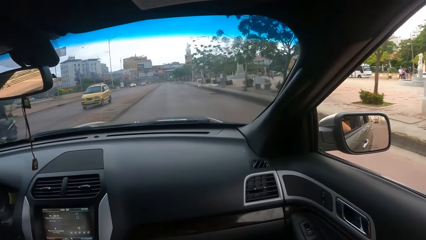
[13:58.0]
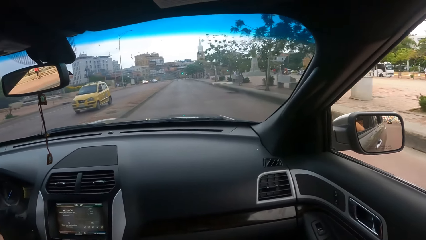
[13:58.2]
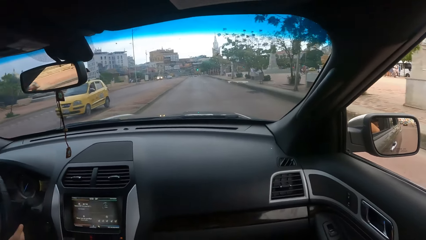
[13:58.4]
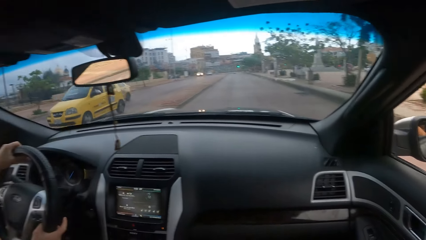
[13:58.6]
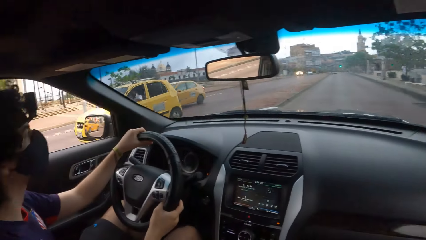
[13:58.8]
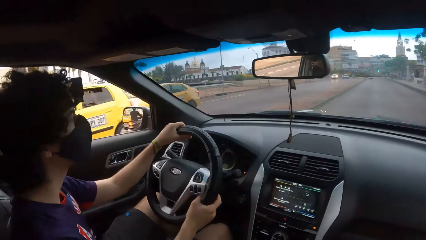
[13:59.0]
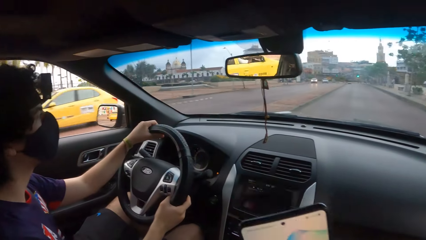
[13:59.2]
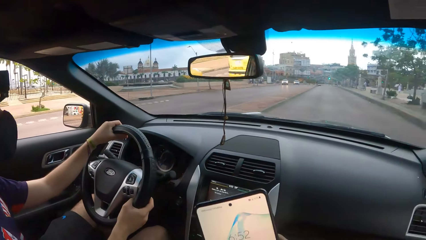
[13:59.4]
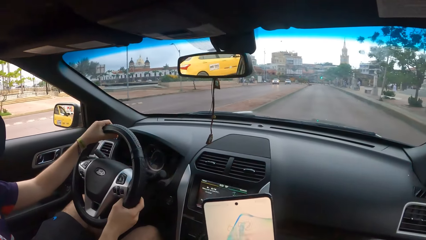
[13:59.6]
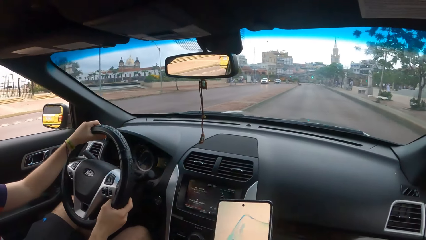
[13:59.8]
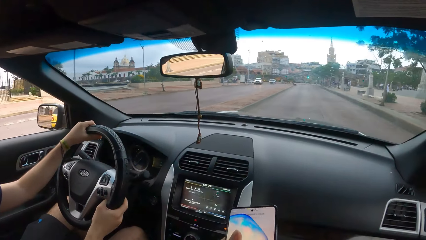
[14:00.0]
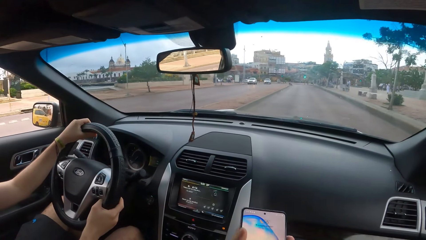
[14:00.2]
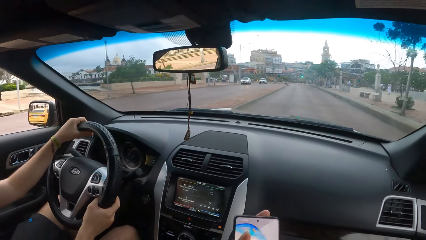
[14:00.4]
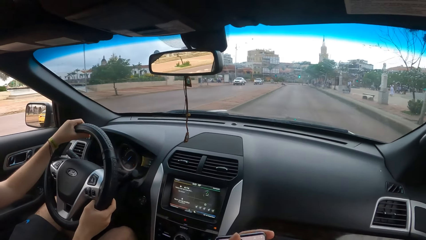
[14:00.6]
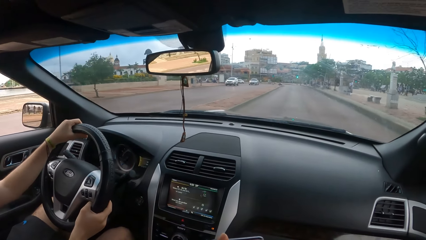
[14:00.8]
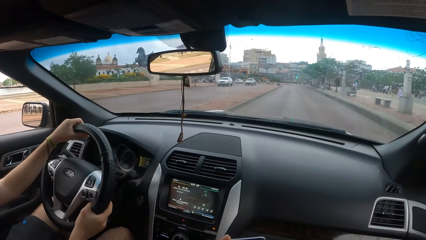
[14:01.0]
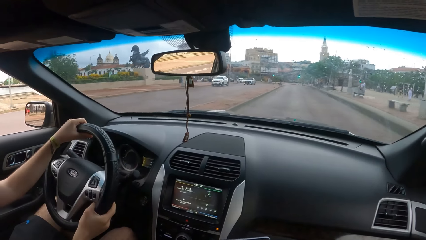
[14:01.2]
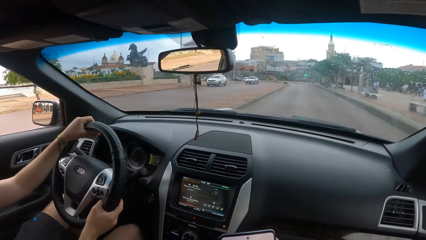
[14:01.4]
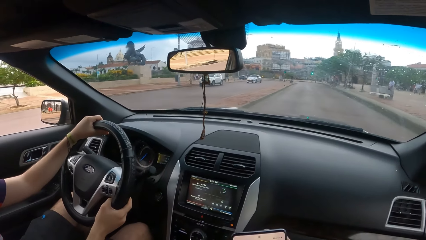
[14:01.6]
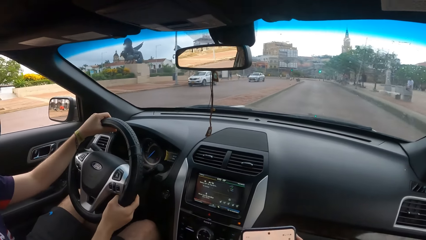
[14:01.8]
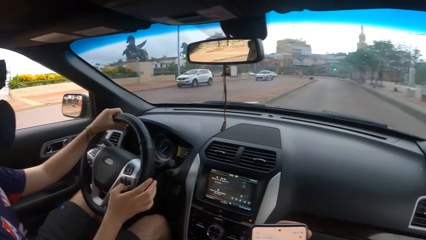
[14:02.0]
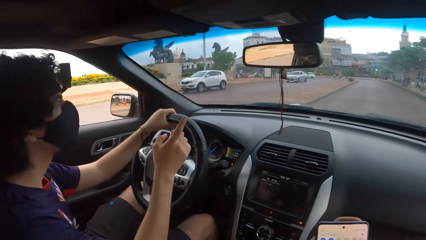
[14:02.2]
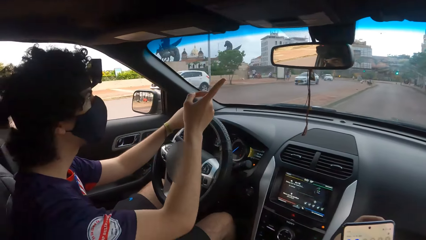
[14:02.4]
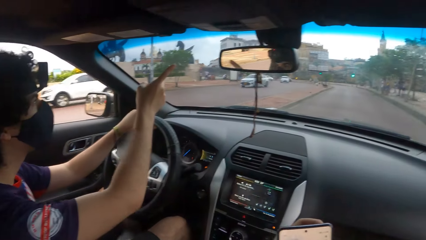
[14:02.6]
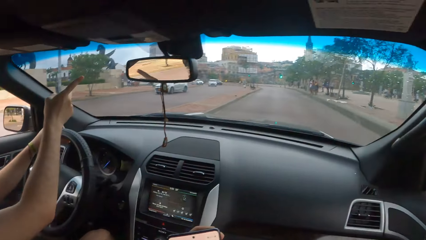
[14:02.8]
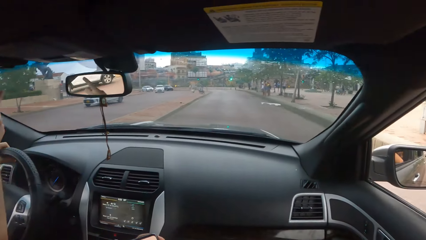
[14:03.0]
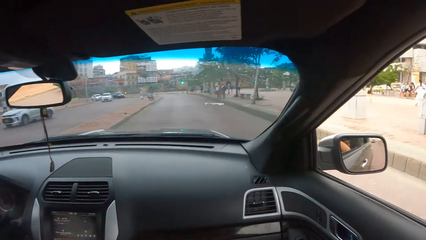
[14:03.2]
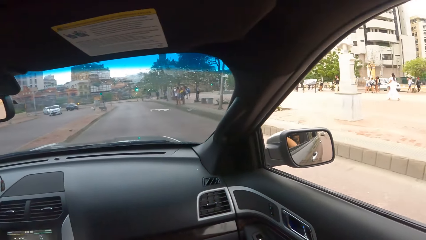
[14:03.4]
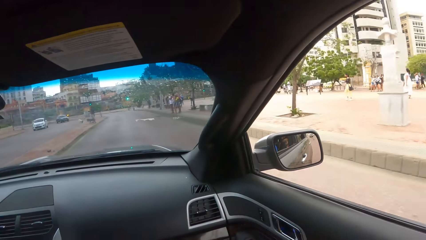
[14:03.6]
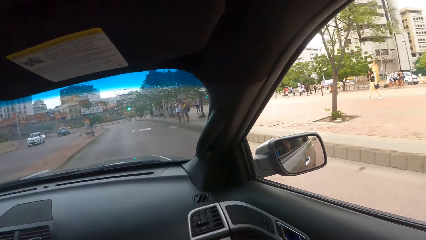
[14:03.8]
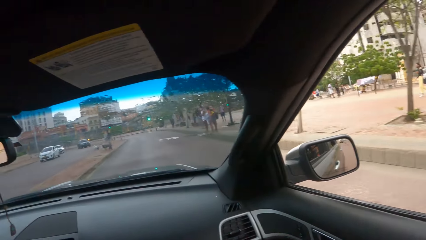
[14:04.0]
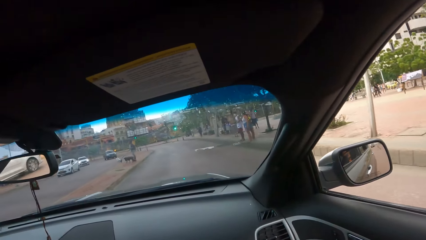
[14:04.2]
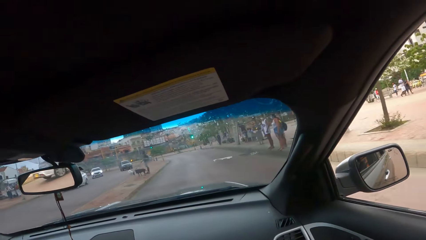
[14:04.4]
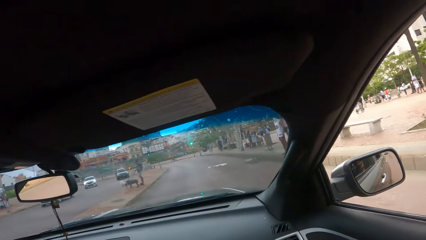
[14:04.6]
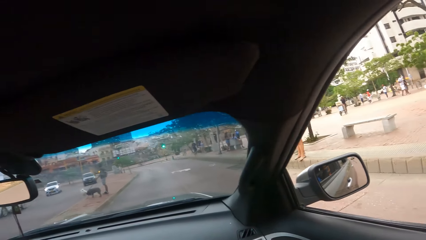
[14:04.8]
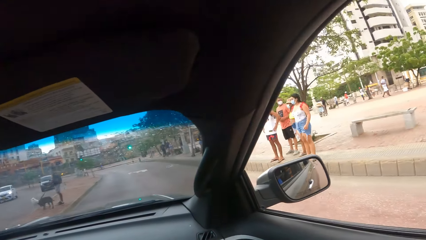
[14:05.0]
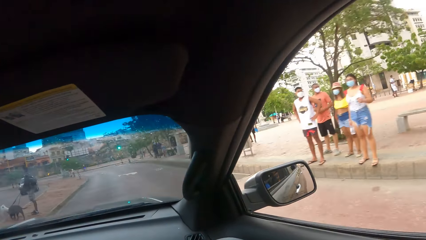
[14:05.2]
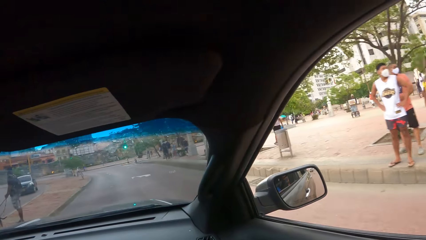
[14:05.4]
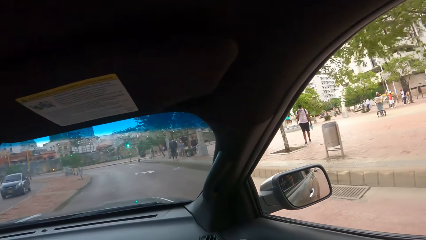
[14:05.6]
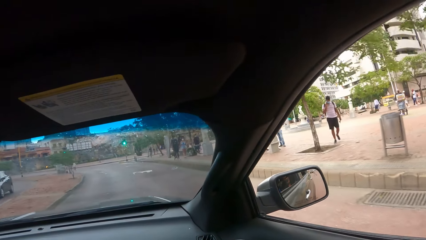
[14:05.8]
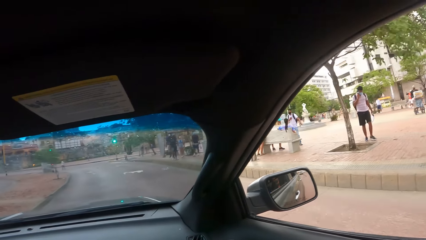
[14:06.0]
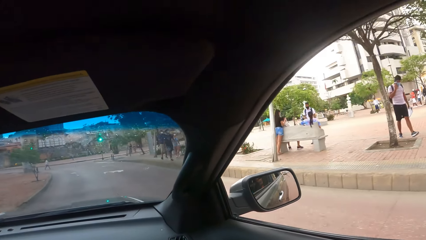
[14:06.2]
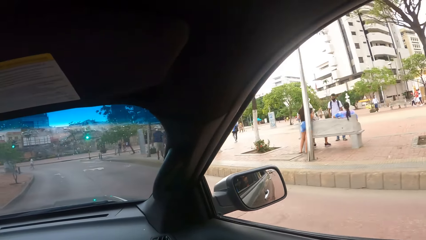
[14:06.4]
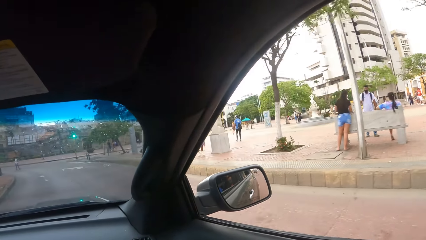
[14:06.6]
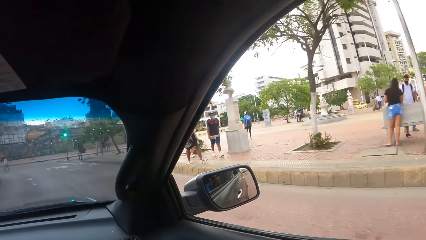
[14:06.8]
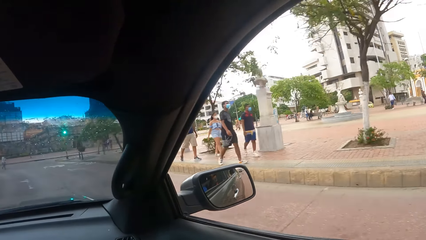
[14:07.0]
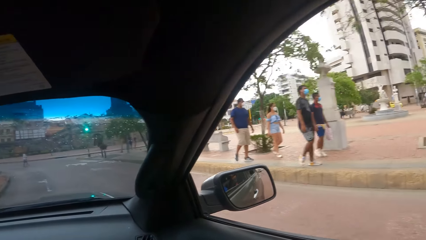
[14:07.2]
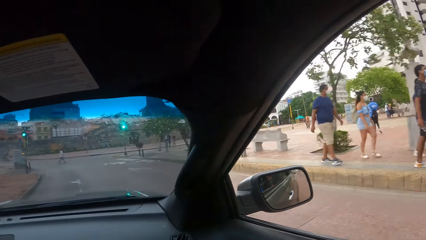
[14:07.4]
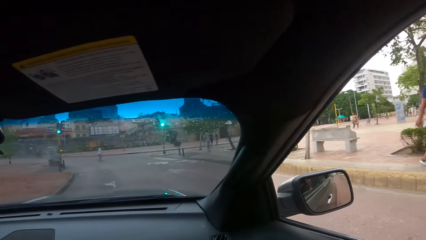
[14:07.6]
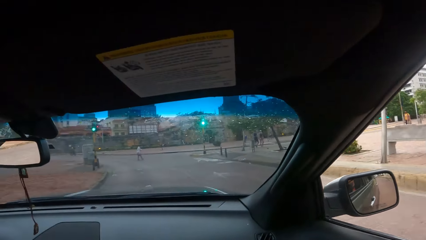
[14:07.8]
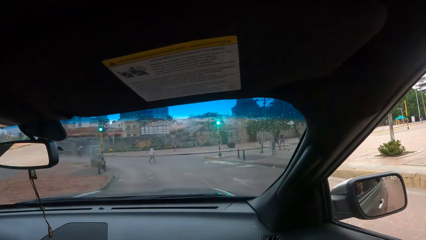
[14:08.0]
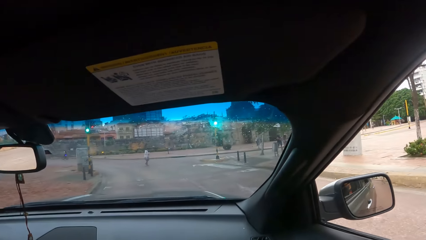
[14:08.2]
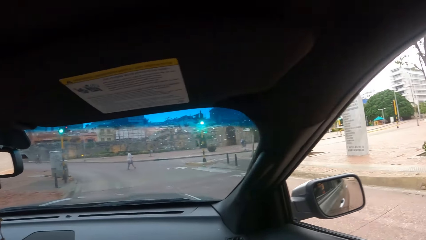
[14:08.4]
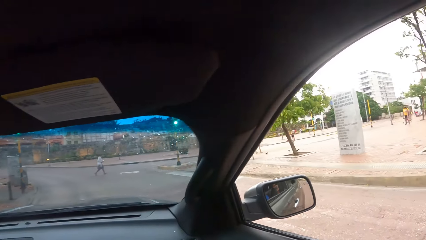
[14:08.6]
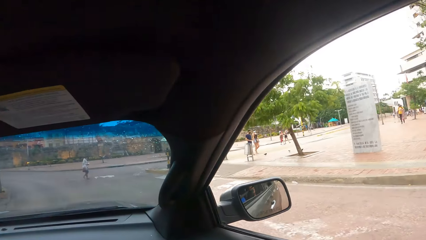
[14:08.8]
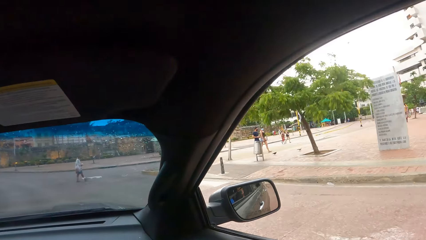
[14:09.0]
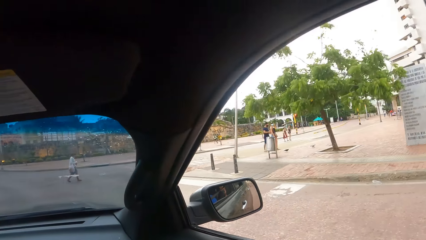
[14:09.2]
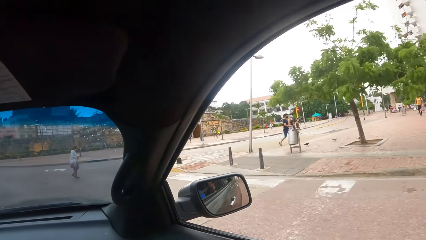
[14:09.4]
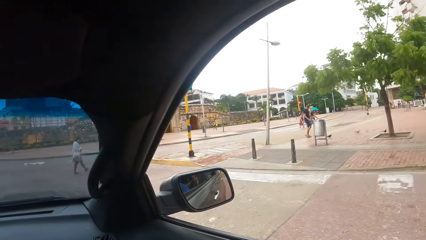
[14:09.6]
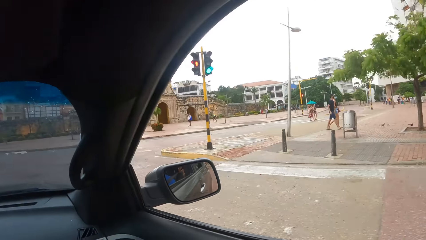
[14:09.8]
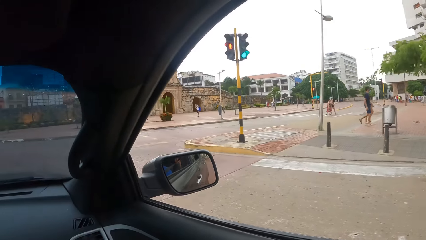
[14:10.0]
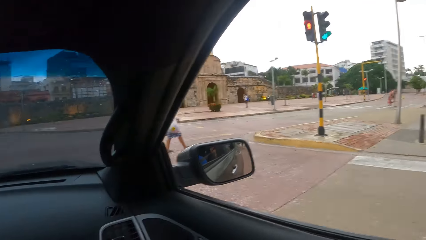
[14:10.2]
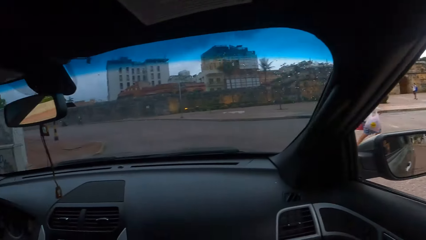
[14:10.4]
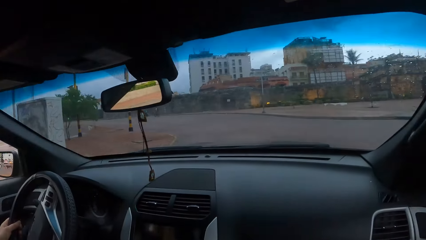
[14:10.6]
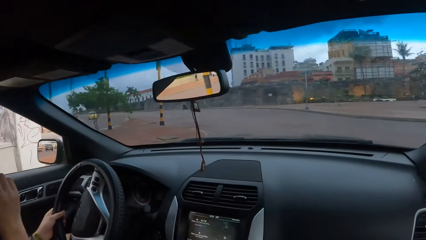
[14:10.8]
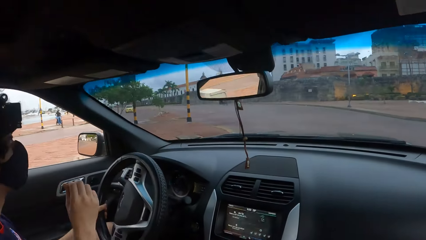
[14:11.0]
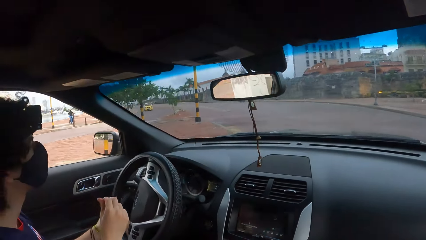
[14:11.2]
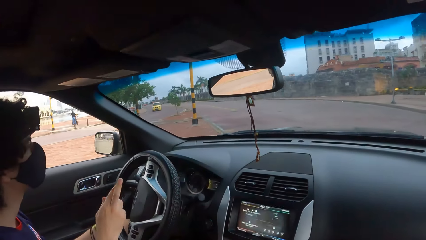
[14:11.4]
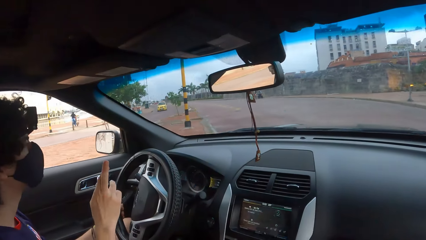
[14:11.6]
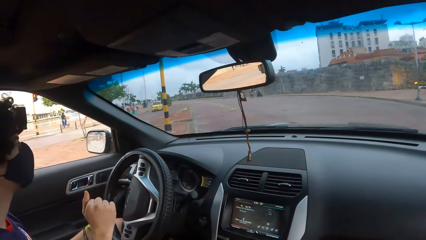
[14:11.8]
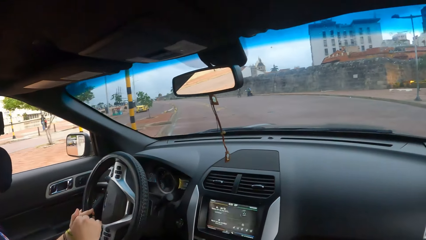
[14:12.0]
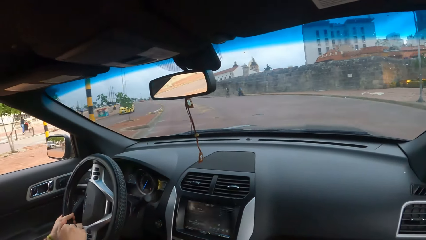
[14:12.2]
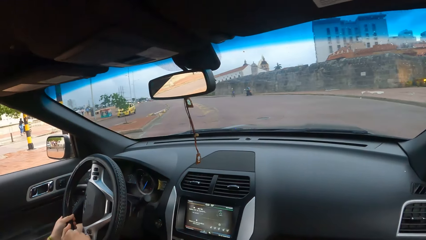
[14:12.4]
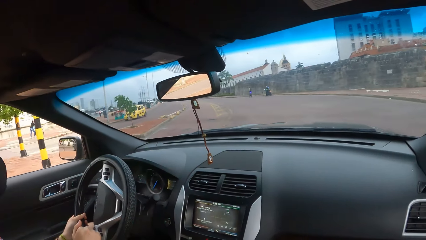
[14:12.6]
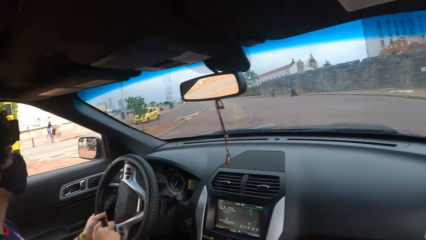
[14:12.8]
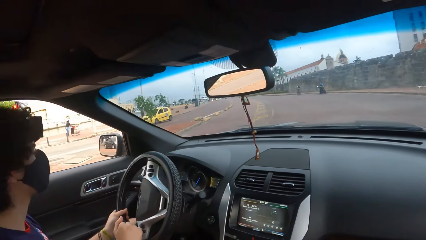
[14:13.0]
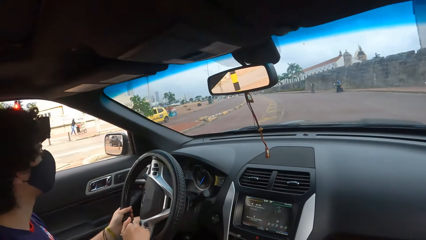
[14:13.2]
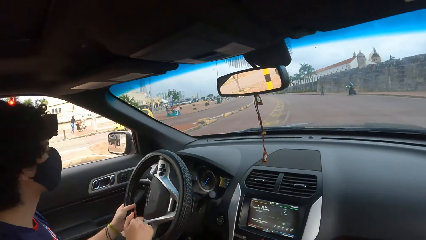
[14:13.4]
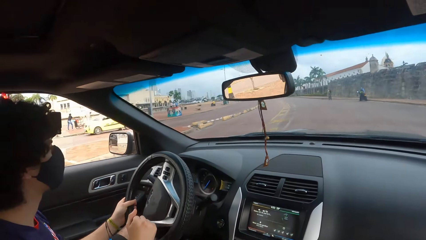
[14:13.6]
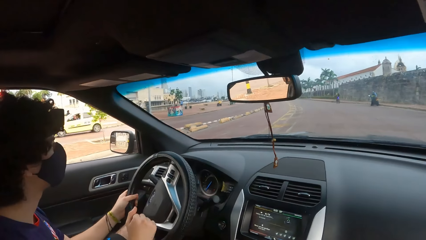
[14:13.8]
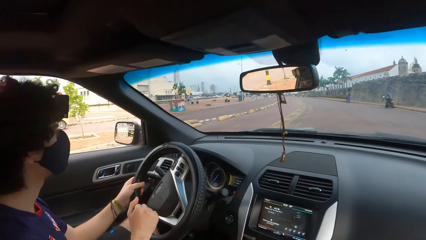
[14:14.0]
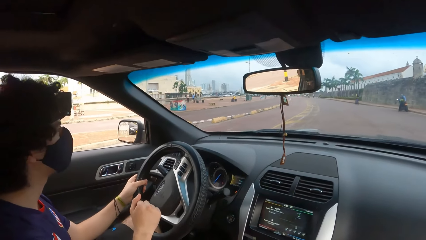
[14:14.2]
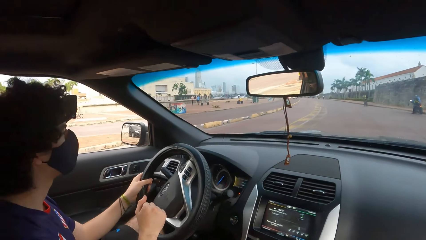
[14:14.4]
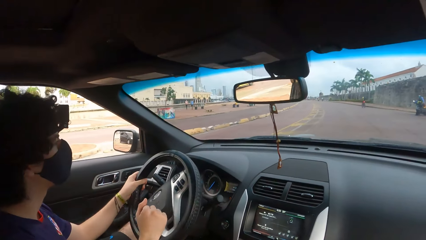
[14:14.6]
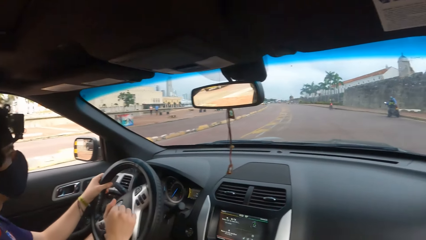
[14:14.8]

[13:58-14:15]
The camera wearer looks forward. They look left. They converse with a man. They look on the phone. They operate the phone. They look forward. They look left. The man converses with the camera wearer. The camera wearer looks to the right side. They look forward. They look right. They look left. They look at the man, the driver. The man converses with the camera wearer. The camera wearer converses with the man.
